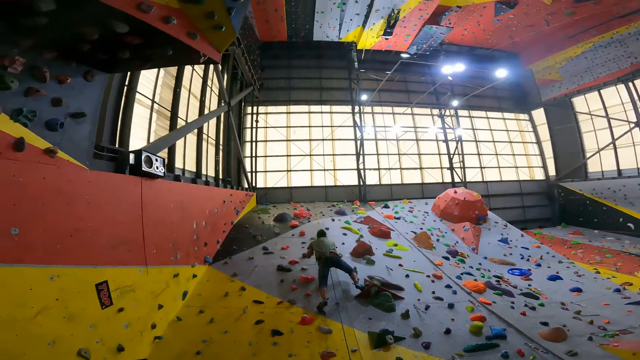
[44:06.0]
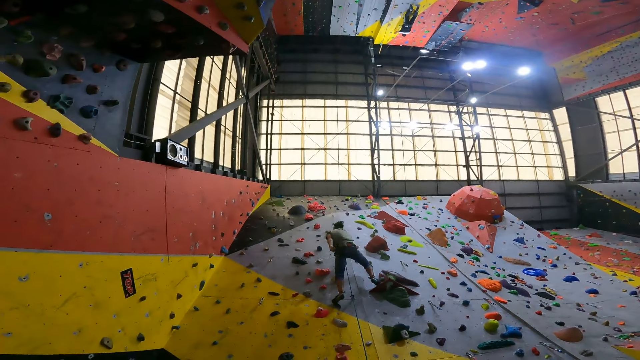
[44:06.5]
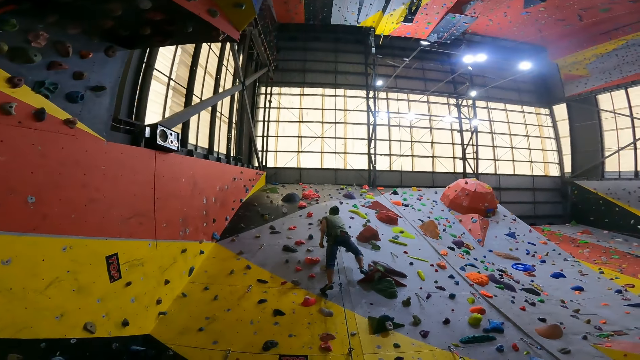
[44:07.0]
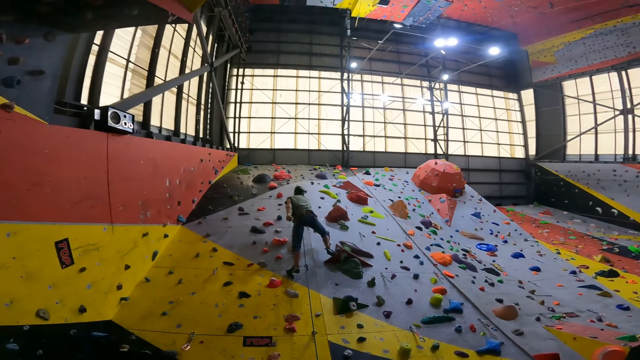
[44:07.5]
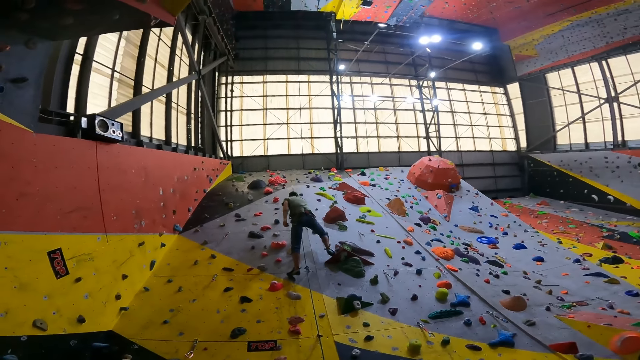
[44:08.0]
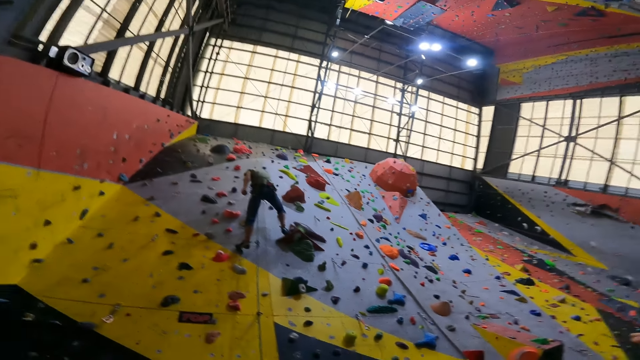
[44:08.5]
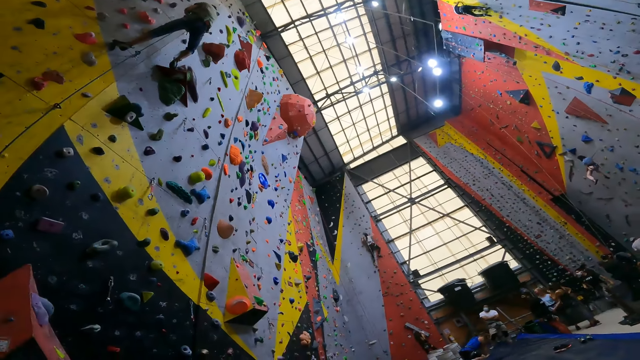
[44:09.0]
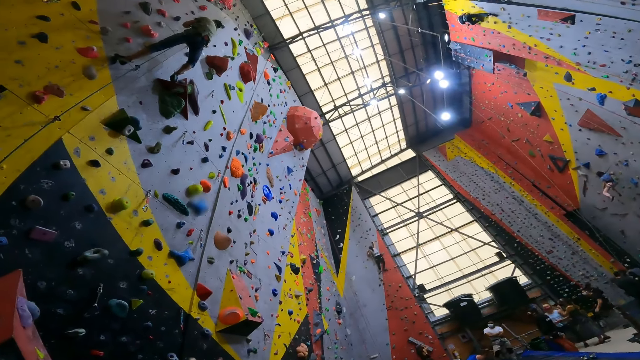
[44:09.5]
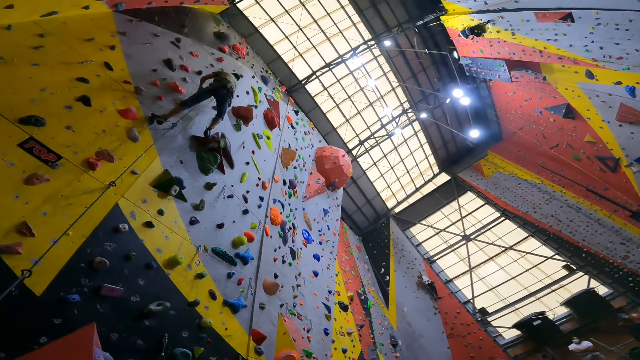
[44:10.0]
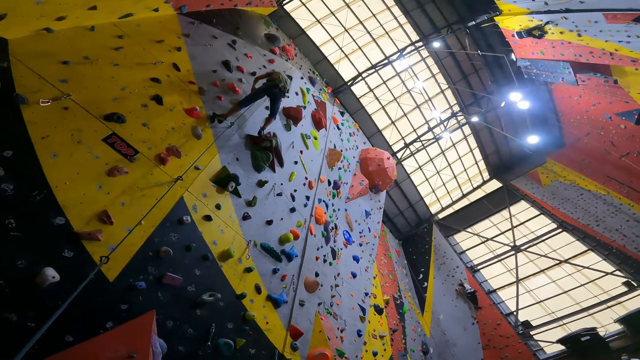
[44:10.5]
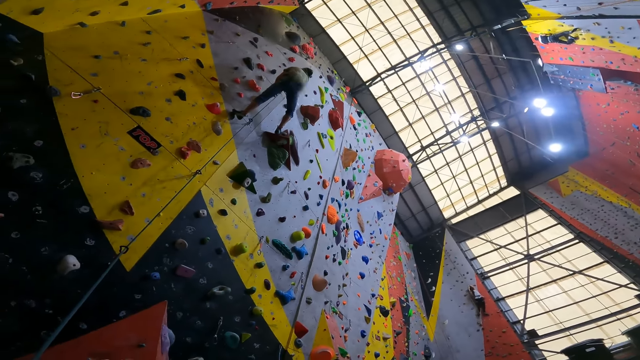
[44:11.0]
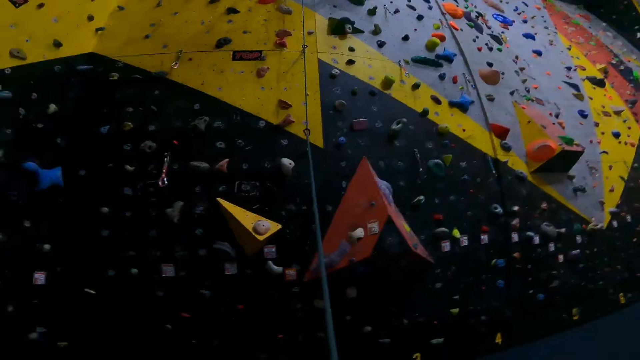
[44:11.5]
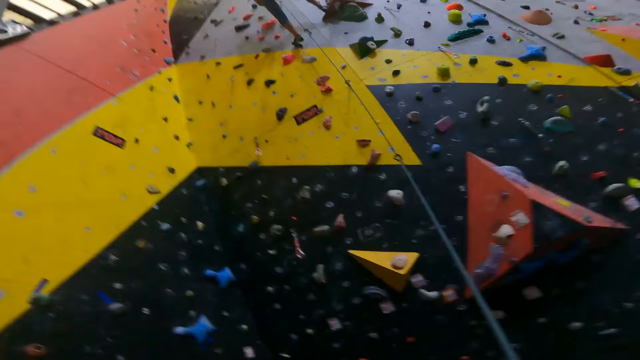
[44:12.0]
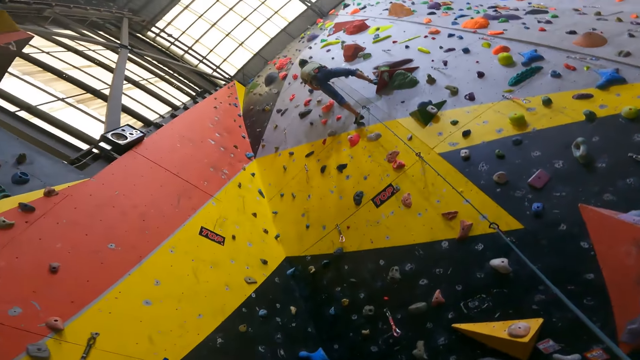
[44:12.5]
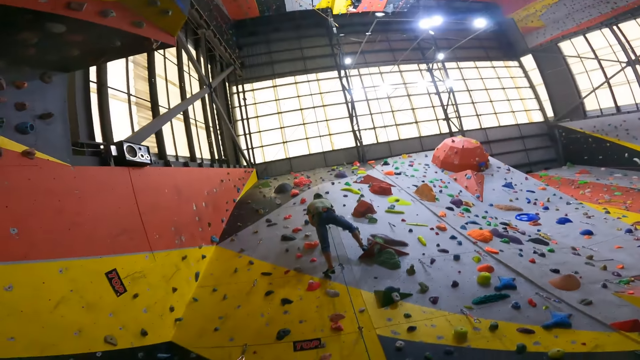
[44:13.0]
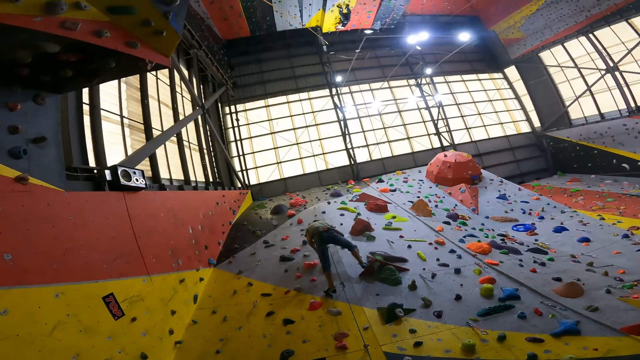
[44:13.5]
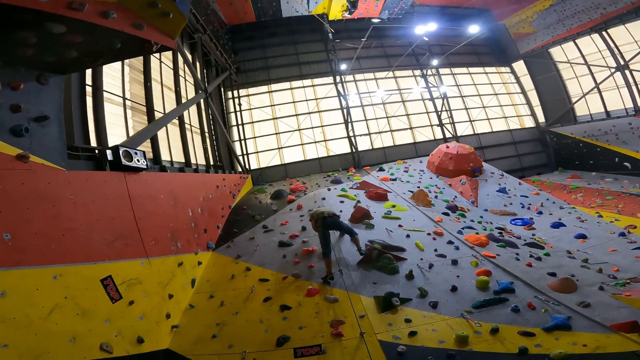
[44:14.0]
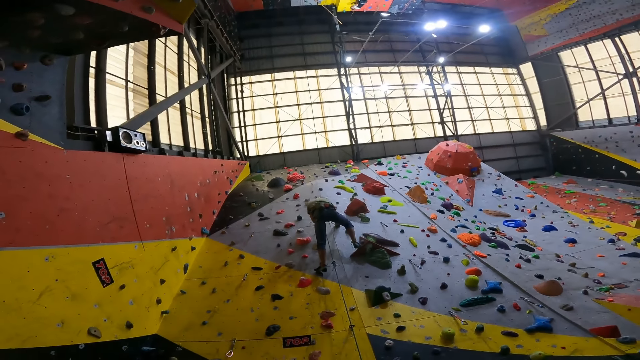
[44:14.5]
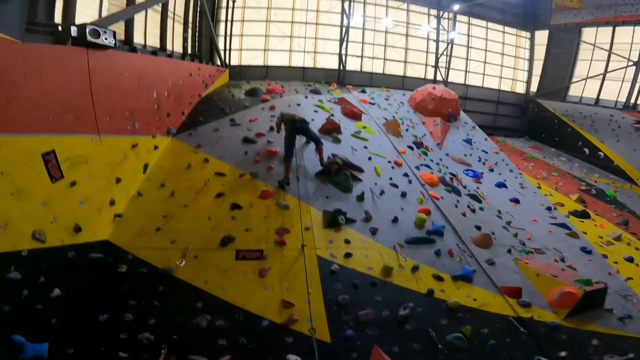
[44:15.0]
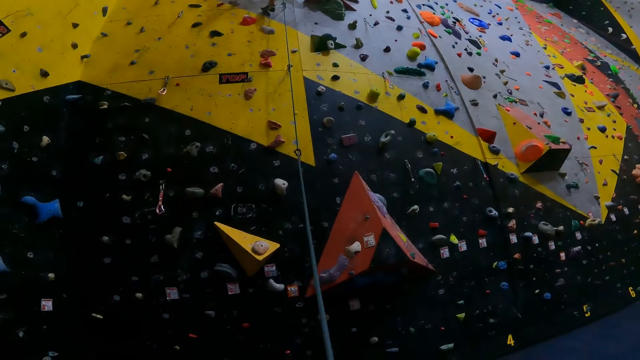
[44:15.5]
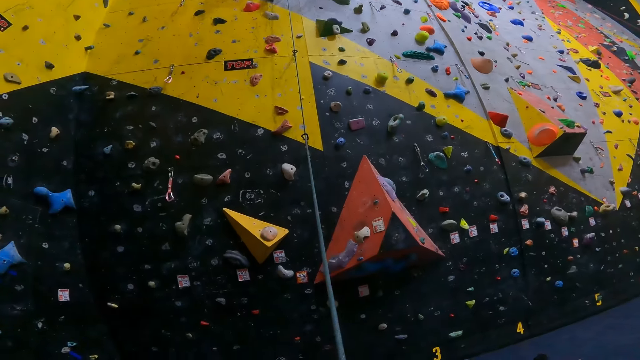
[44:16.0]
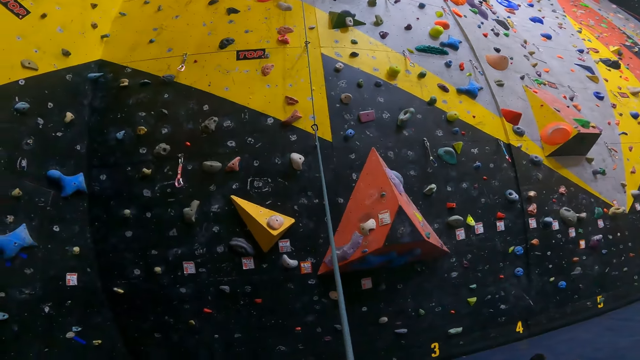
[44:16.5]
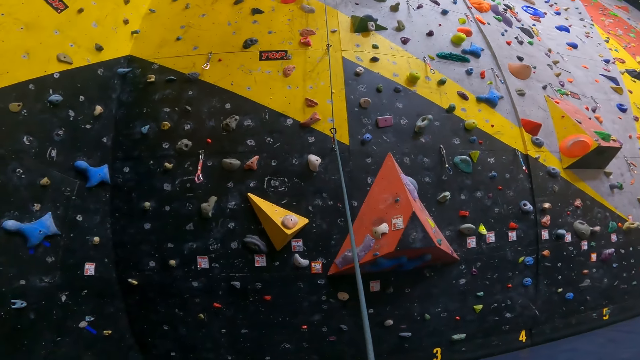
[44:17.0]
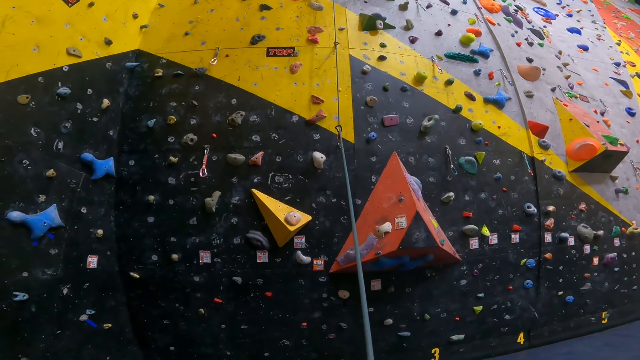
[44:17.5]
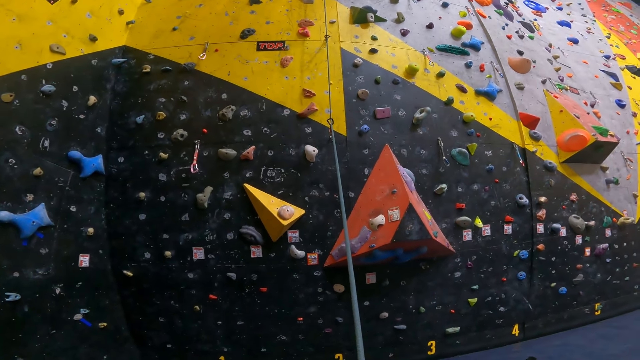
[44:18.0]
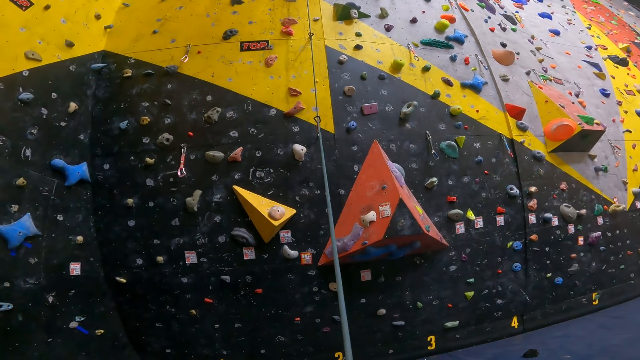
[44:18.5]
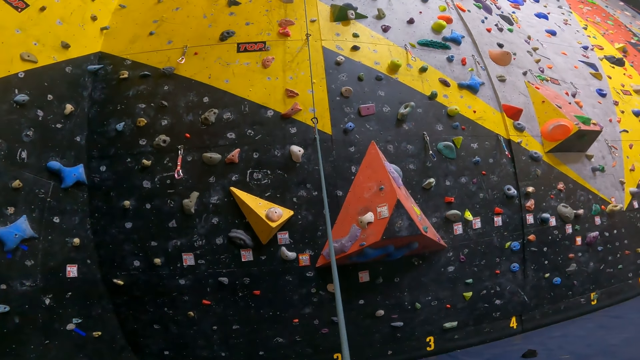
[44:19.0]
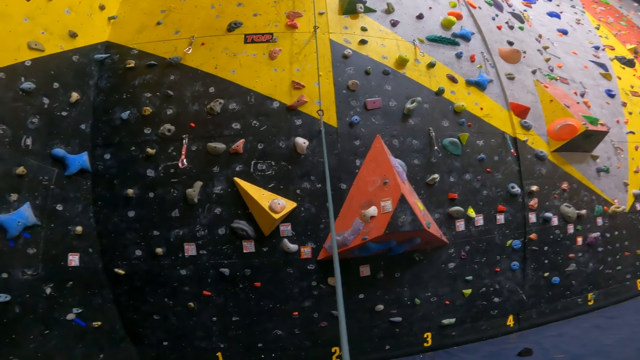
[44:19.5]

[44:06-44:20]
A man climbs the bouldering wall. The camera wearer looks around. The man climbs the bouldering wall. The camera wearer looks around.

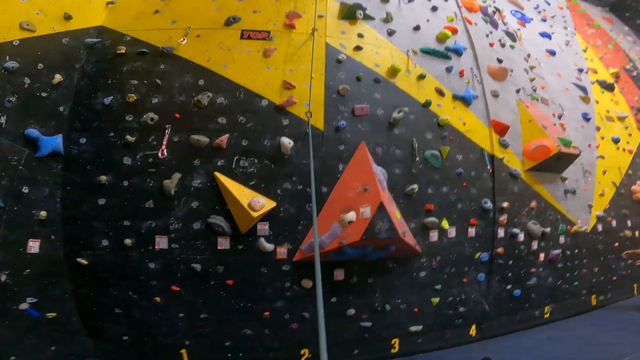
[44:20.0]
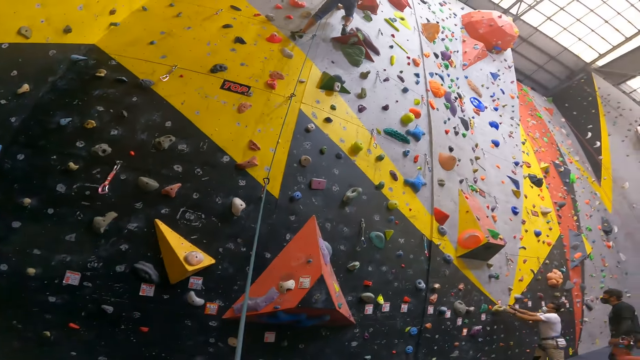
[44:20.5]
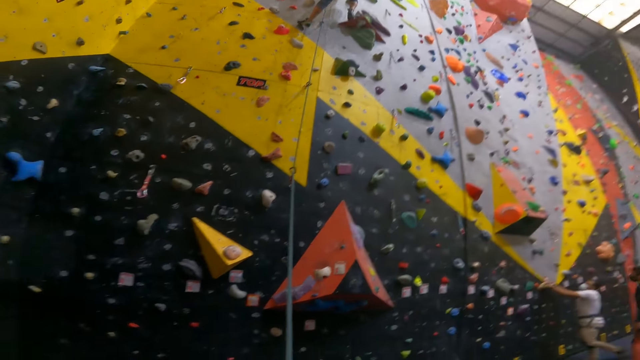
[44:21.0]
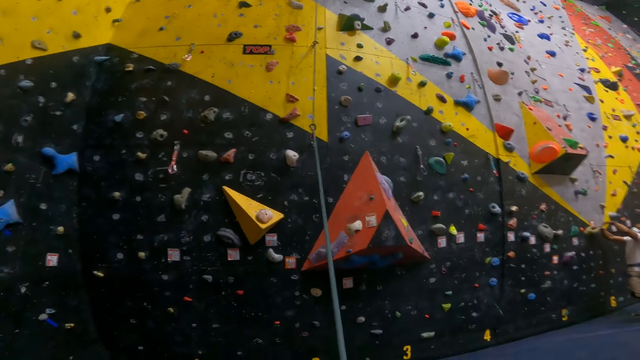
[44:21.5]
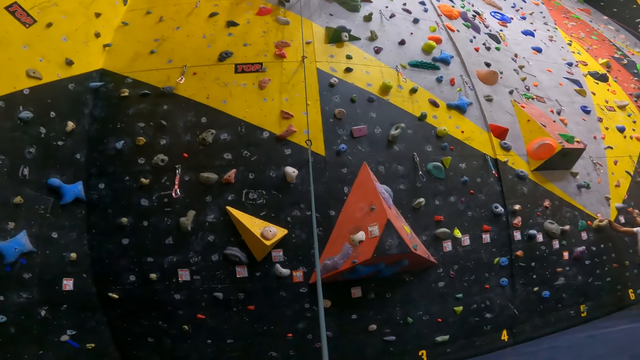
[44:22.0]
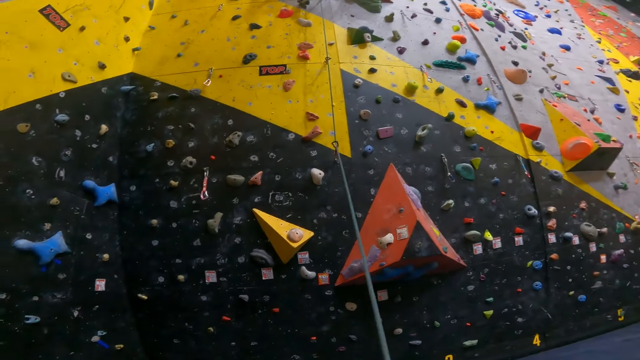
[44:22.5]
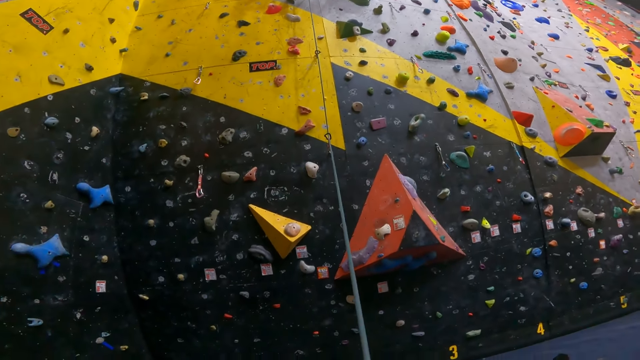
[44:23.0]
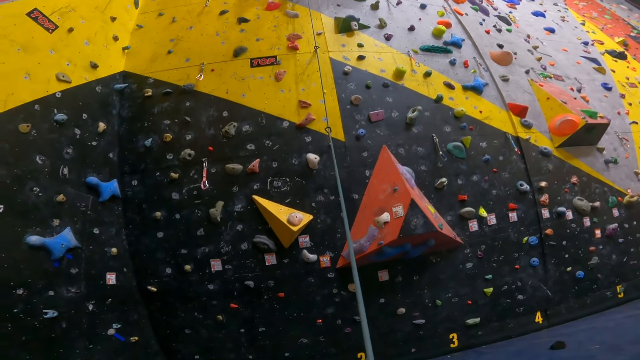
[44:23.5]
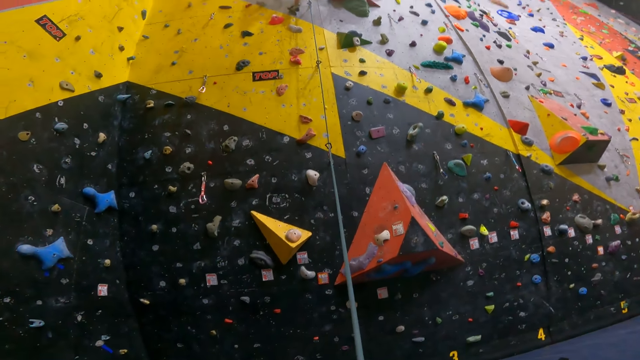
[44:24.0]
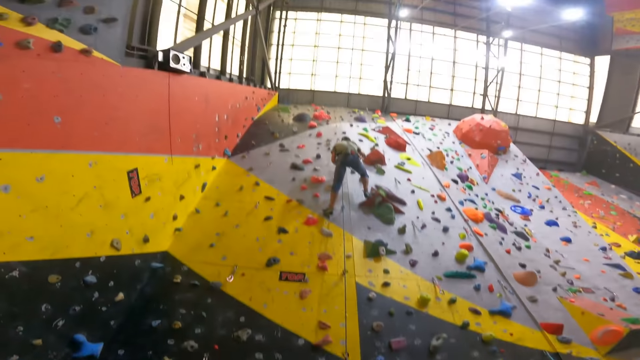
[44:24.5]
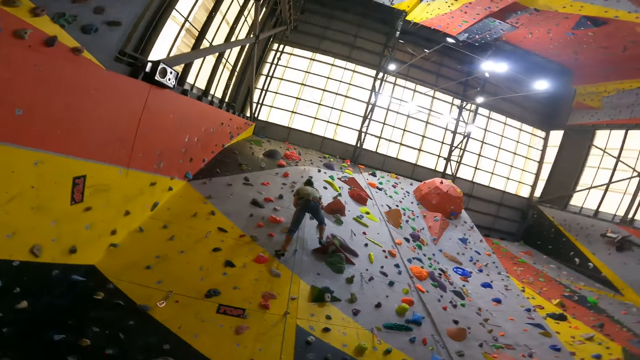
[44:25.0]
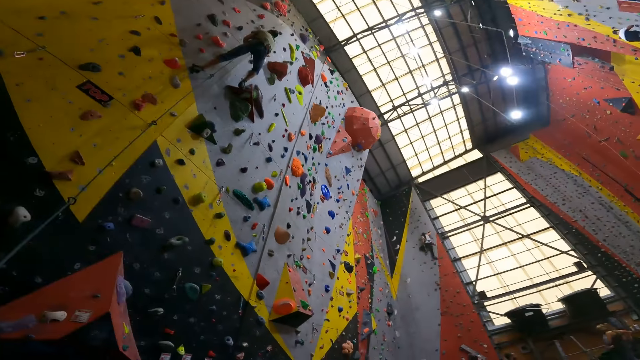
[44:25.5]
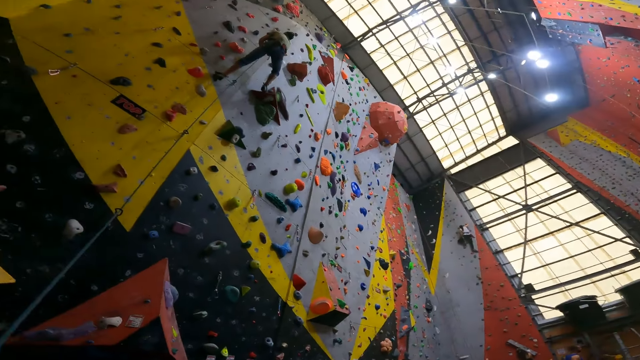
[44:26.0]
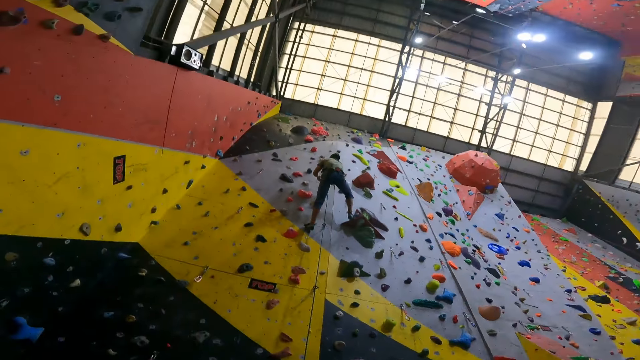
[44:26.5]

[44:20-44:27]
A man climbs the bouldering wall. The camera wearer stares at the man.
